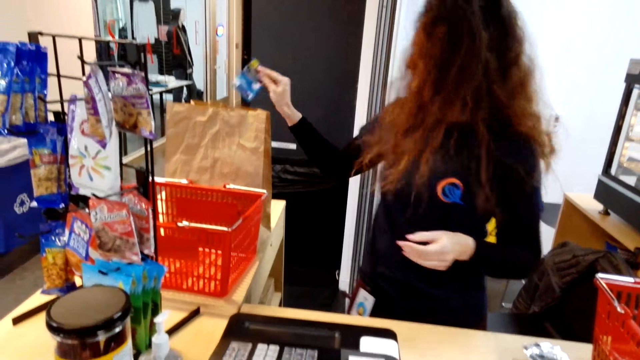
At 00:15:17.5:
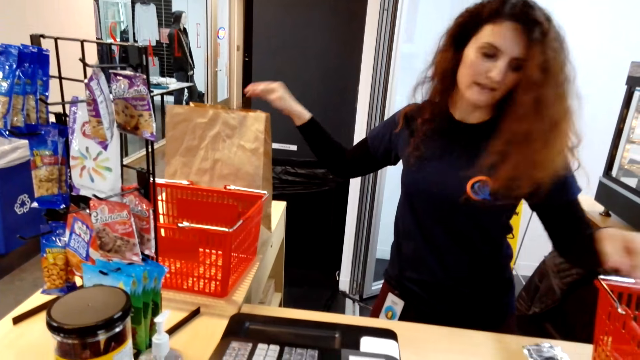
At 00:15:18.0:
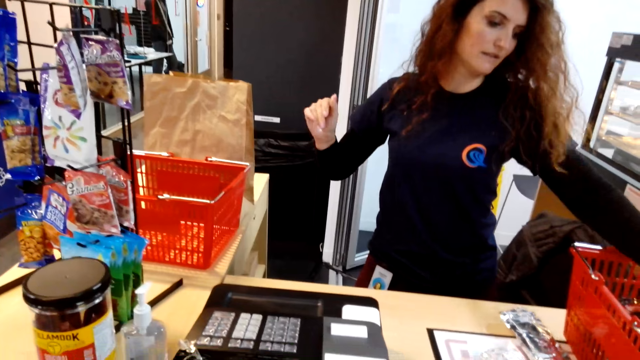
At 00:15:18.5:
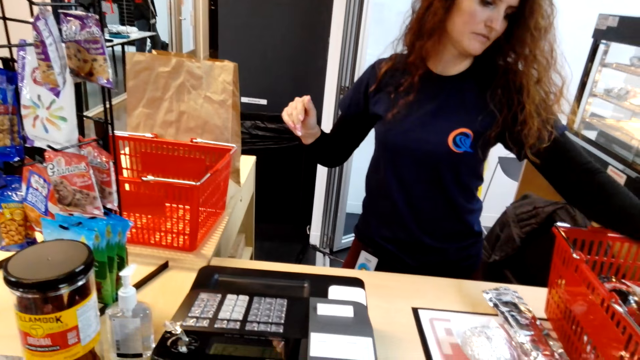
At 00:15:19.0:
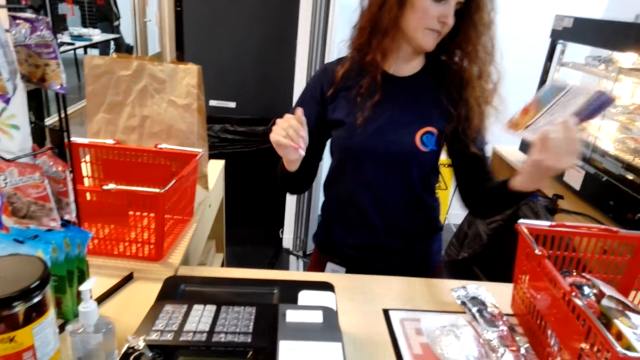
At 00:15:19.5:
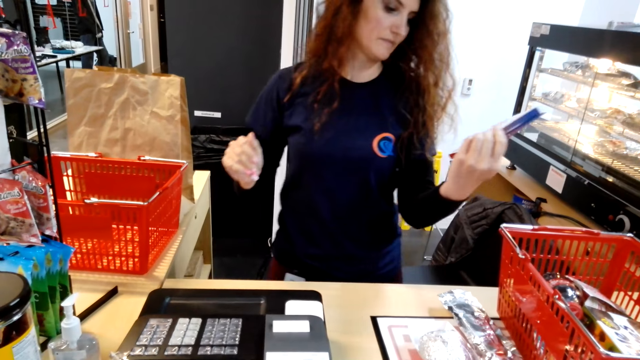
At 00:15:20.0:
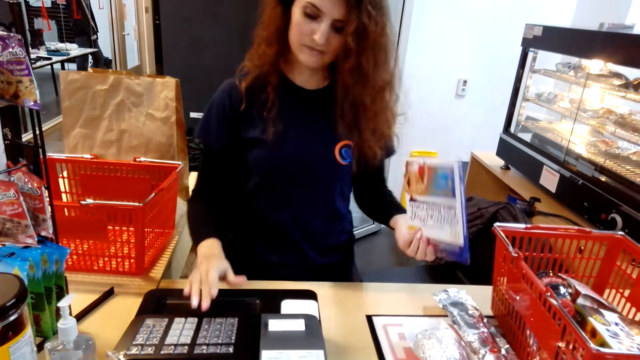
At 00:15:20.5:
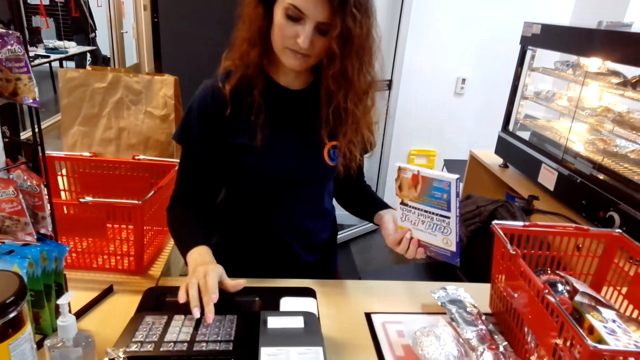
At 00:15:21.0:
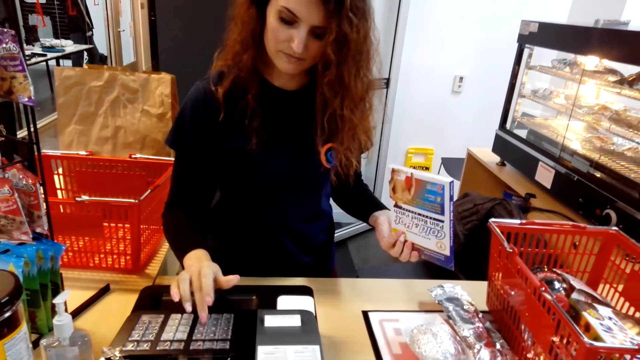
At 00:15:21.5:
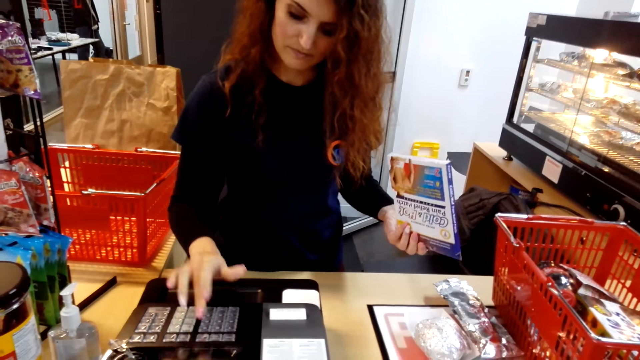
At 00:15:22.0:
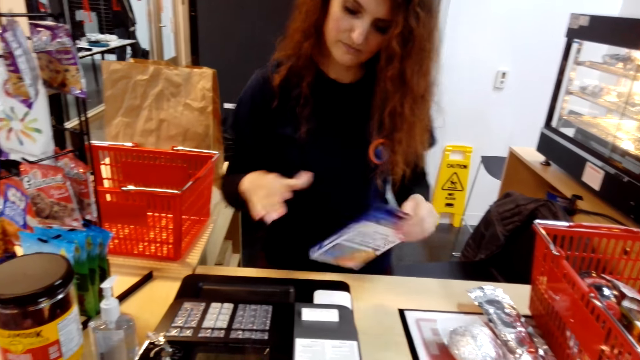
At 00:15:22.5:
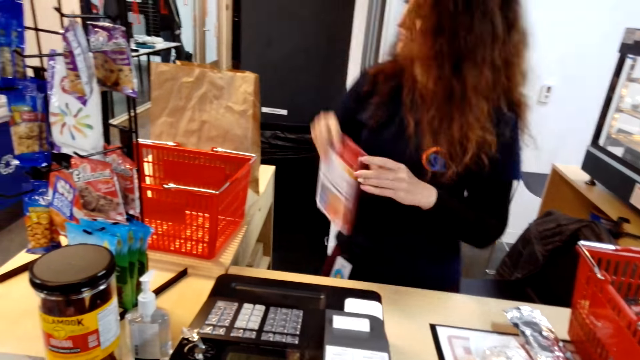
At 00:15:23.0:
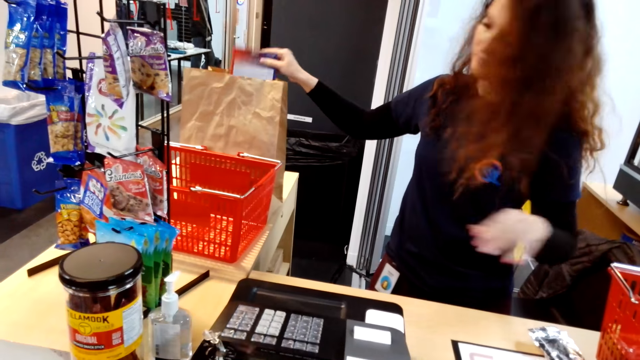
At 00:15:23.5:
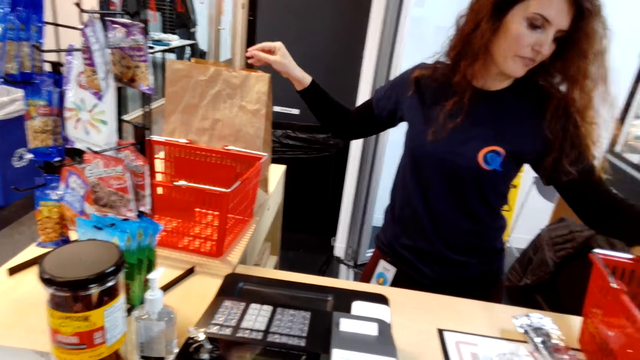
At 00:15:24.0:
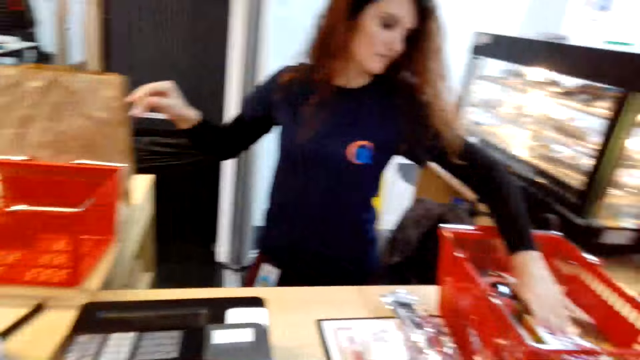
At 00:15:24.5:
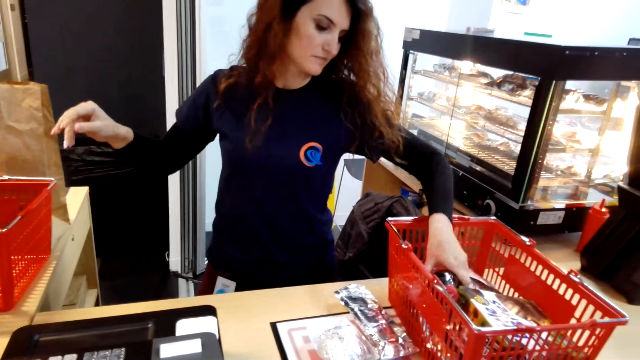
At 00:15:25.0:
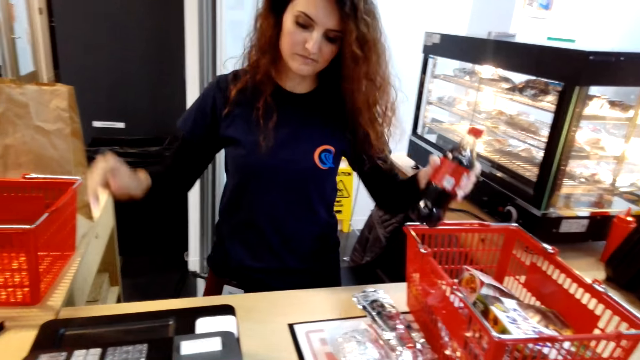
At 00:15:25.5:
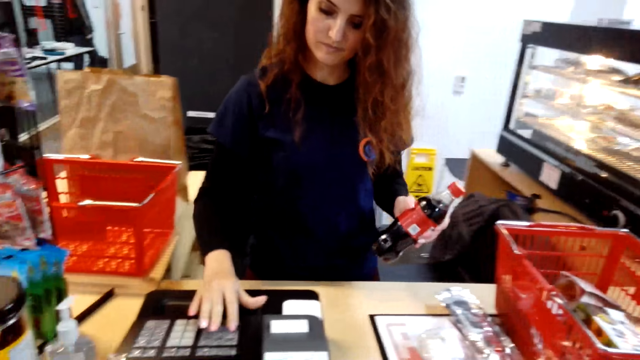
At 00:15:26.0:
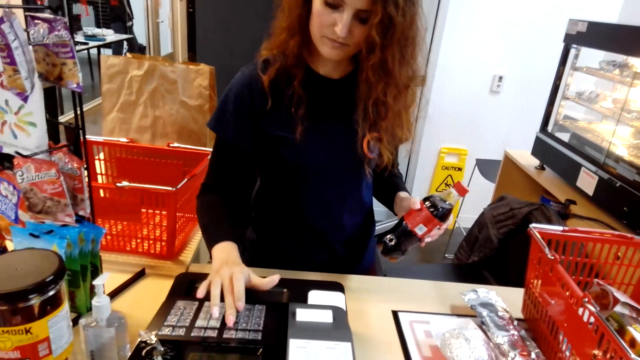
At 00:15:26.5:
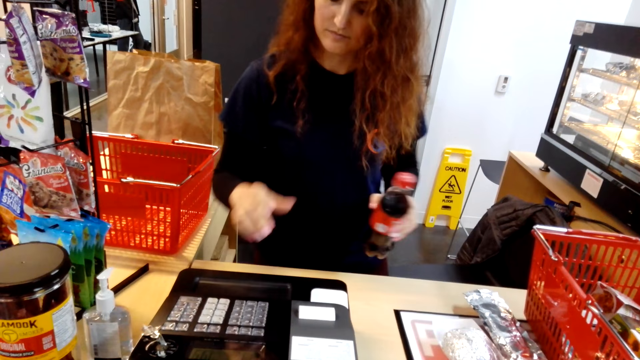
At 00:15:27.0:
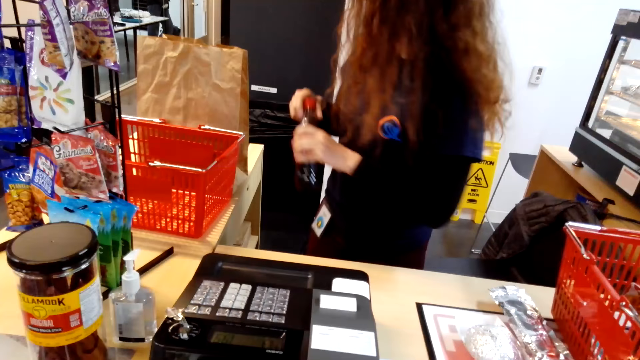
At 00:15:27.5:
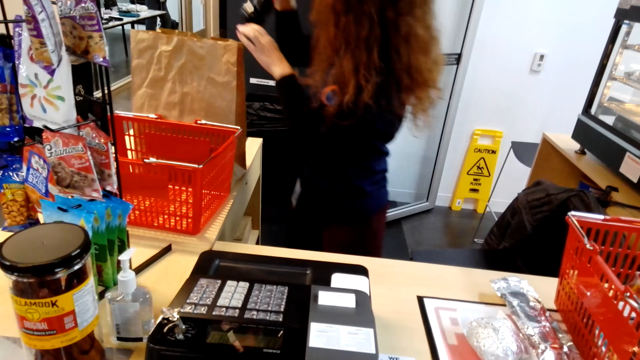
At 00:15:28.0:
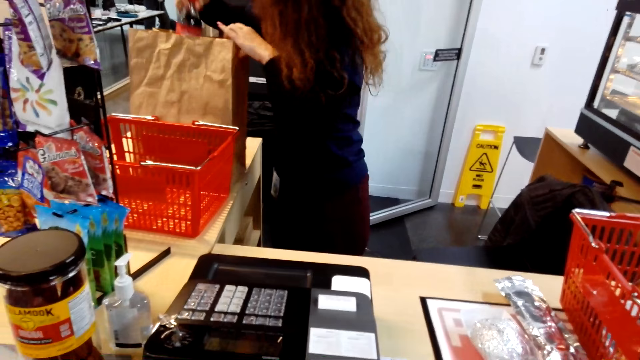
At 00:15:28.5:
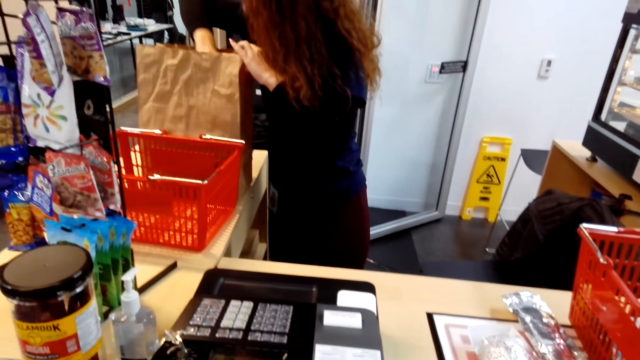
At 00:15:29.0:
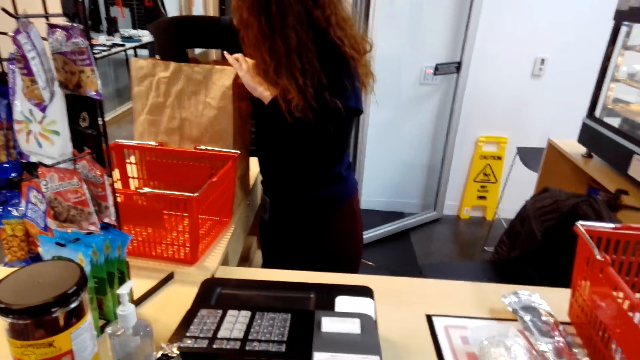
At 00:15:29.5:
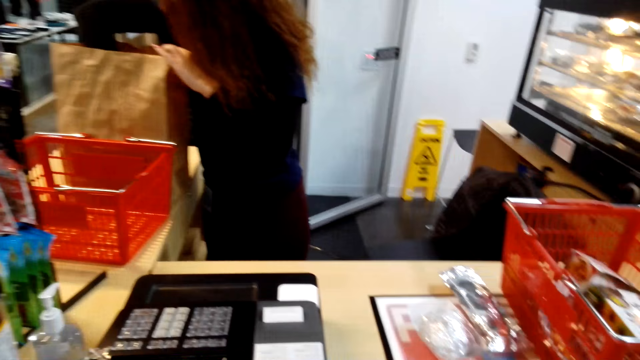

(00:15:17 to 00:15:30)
A cashier puts something in a shopping bag. The woman picks something. The cashier turns something and uses a calculator. The camera wearer looks around. The woman puts something in the shopping bag. The cashier picks something and puts something in the shopping bag.

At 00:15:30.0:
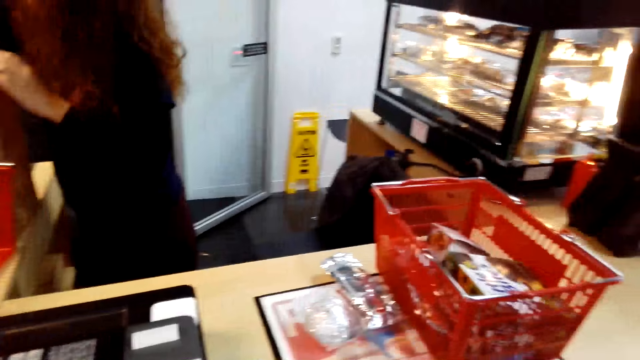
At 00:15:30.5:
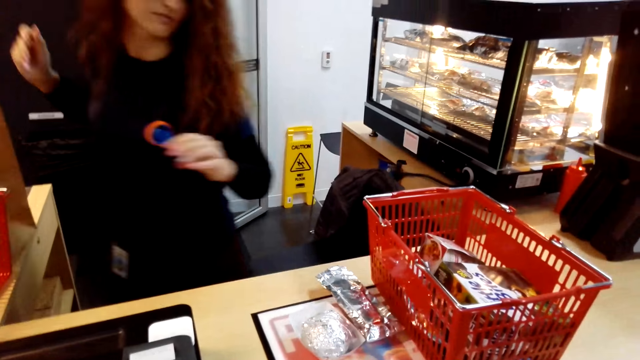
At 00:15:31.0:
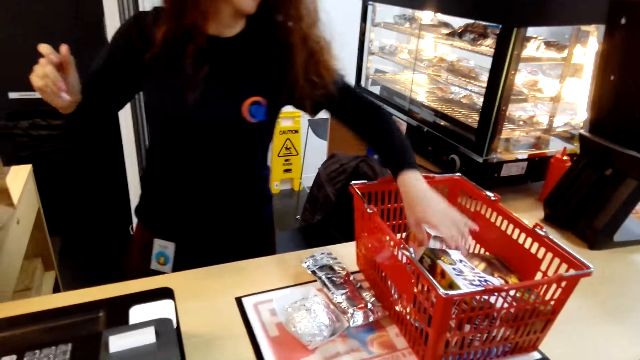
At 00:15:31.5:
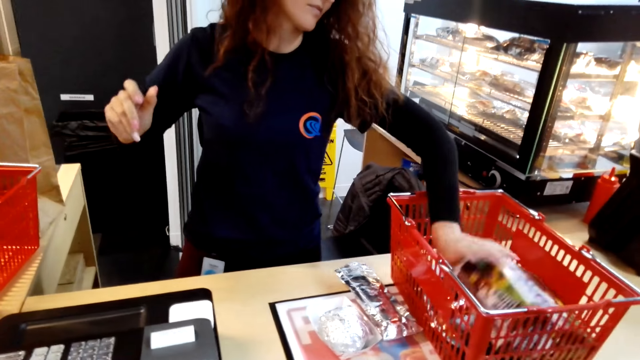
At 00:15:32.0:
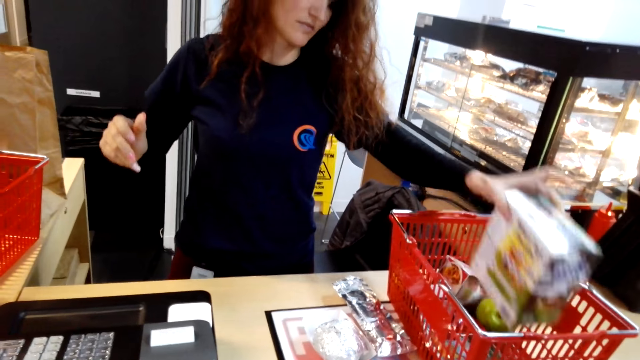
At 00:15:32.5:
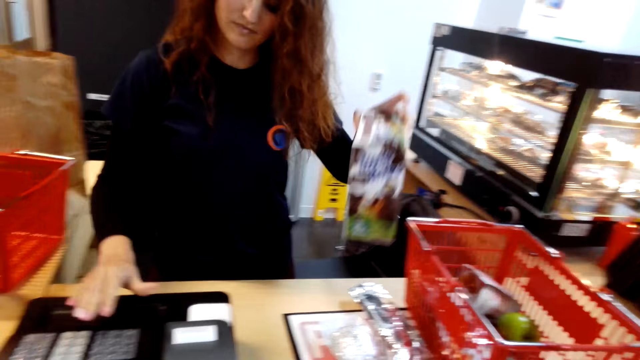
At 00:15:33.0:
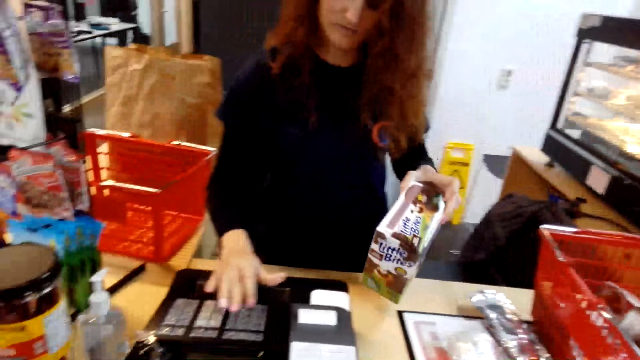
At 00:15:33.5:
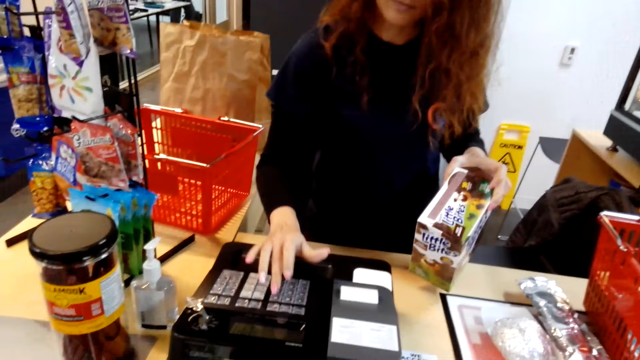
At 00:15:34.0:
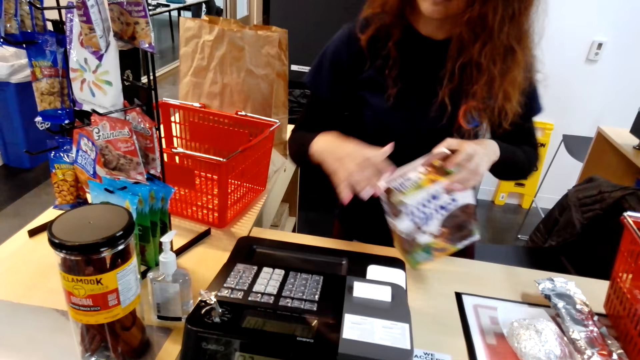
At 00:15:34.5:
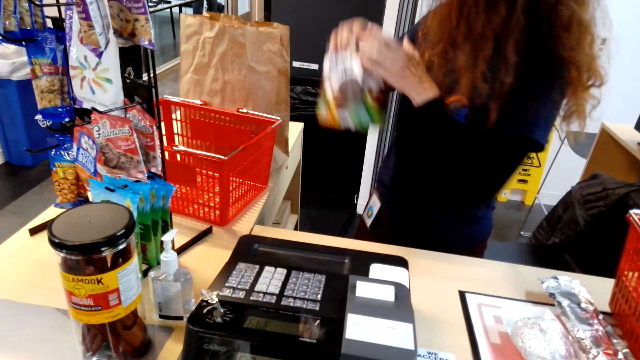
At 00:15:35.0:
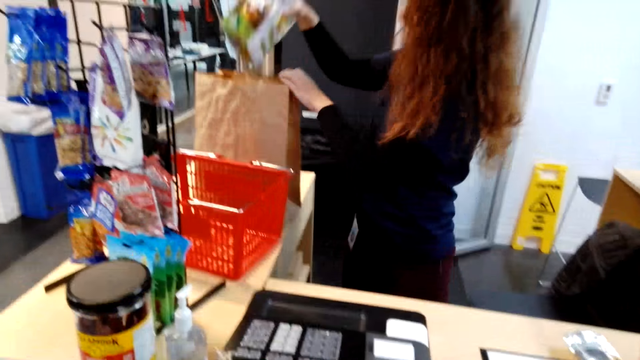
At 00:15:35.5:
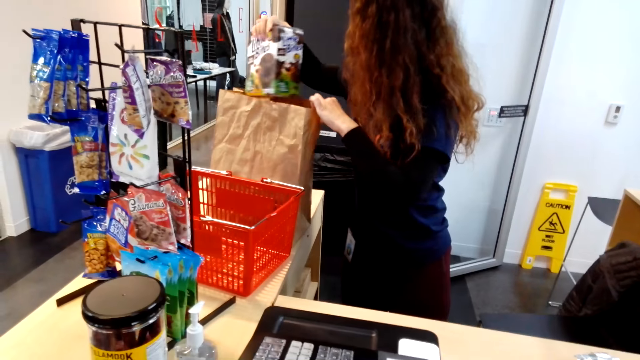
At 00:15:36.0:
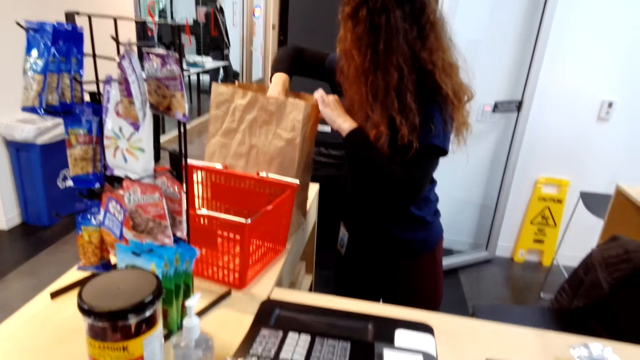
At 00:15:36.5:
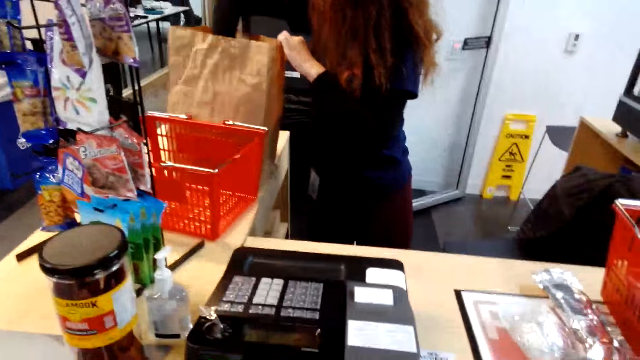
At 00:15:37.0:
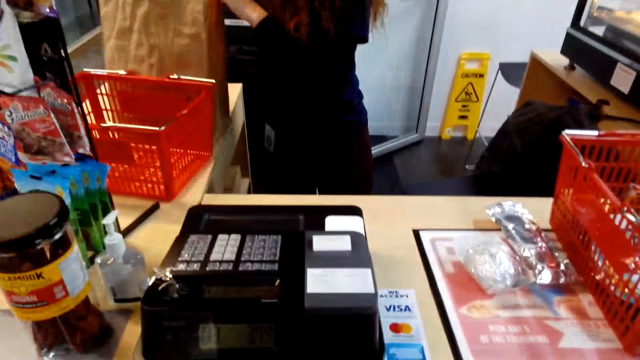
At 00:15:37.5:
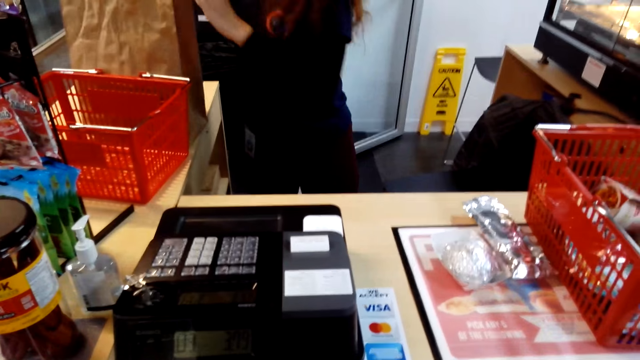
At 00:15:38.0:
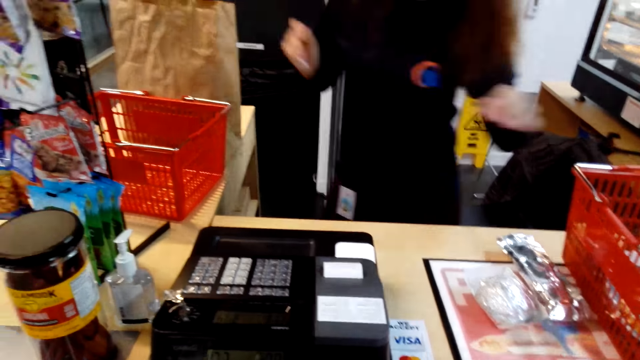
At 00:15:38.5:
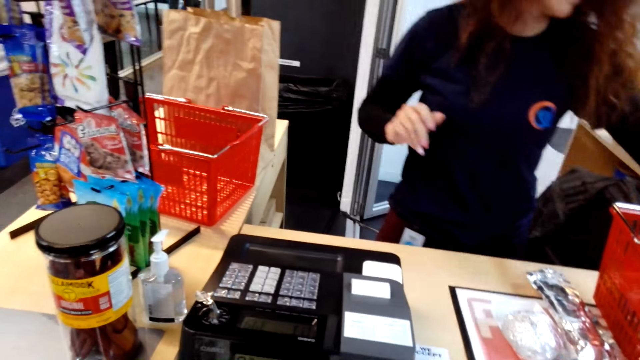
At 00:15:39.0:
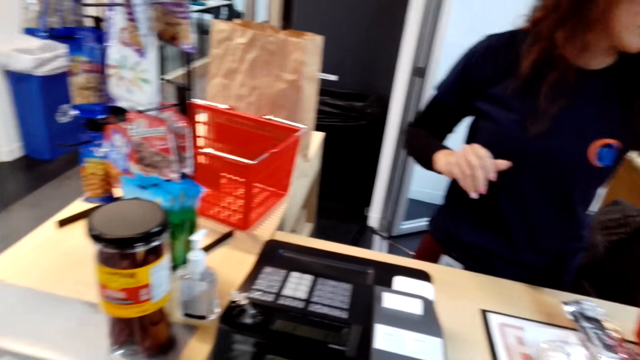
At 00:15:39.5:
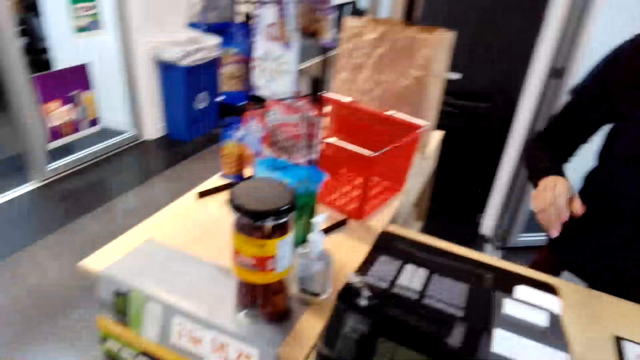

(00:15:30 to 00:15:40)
The cashier picks something, uses the calculator, puts something in the shopping bag and picks something.
